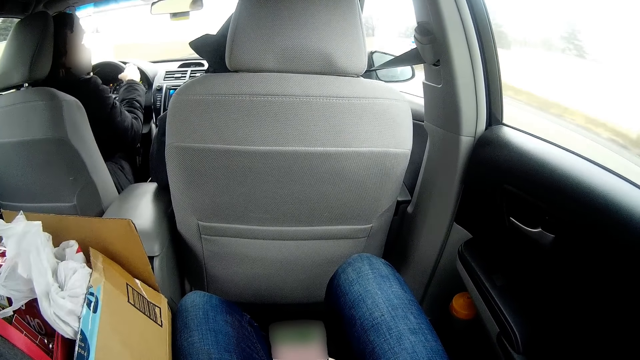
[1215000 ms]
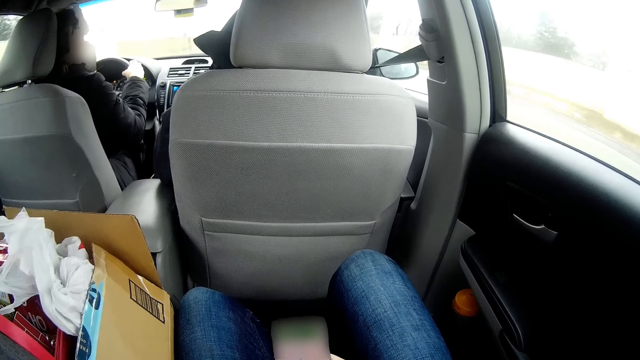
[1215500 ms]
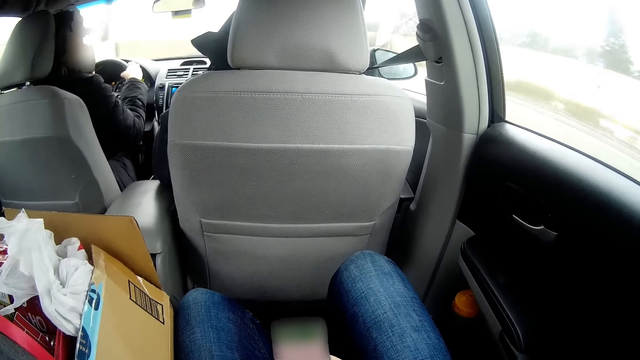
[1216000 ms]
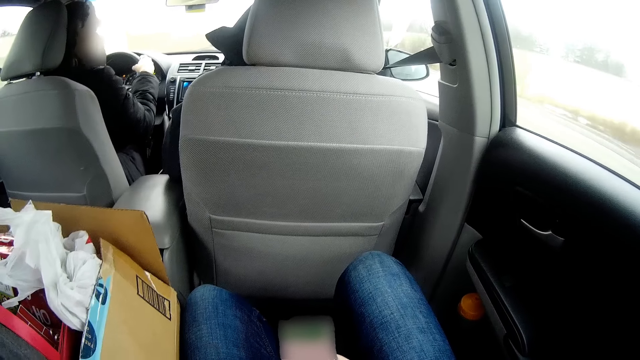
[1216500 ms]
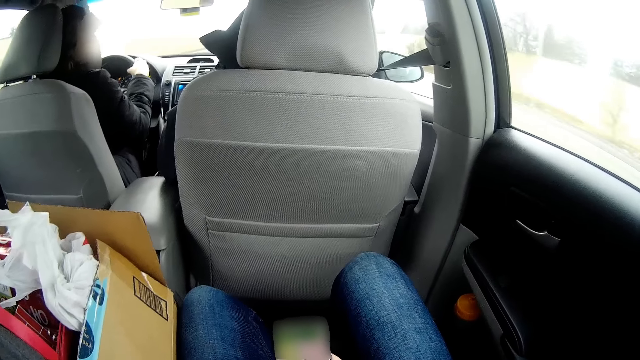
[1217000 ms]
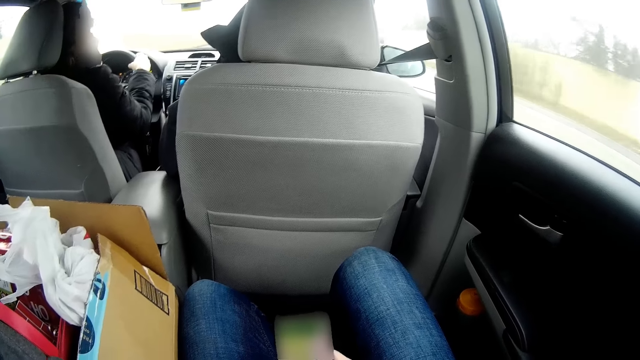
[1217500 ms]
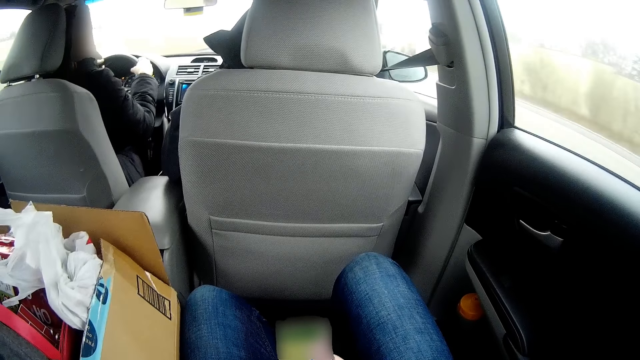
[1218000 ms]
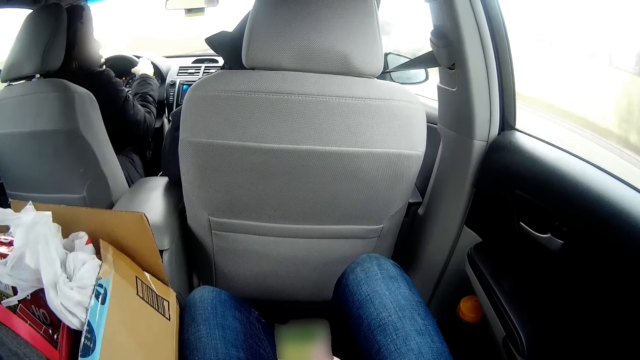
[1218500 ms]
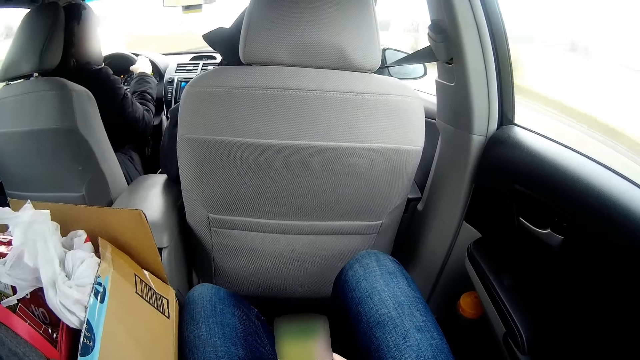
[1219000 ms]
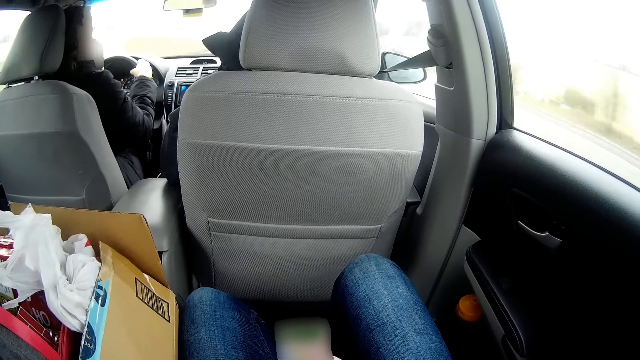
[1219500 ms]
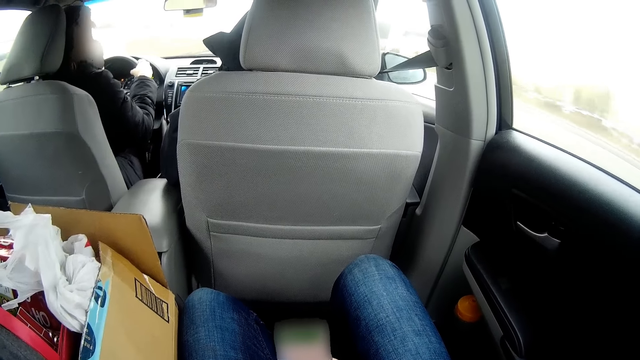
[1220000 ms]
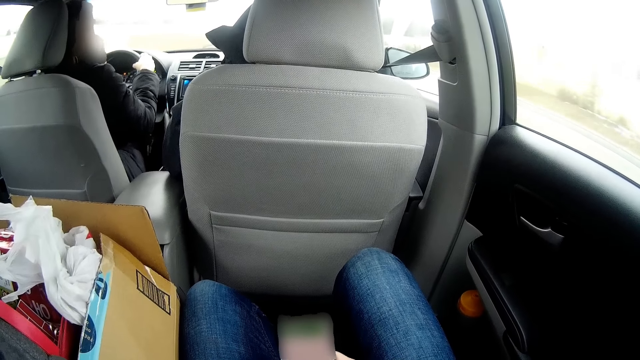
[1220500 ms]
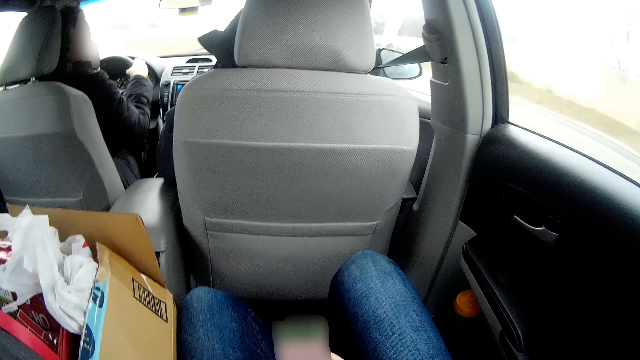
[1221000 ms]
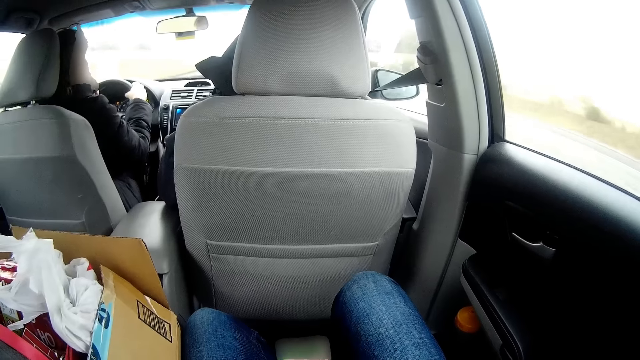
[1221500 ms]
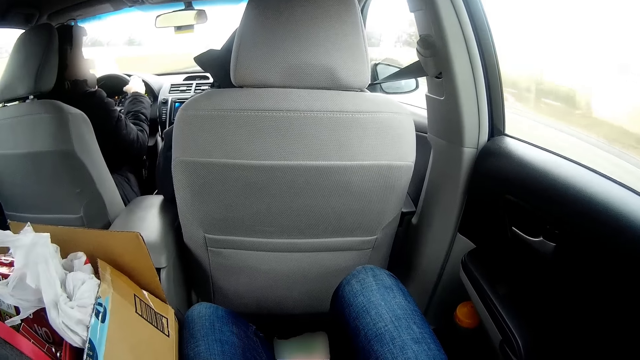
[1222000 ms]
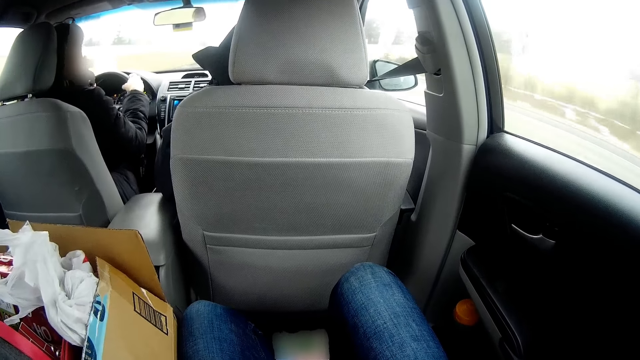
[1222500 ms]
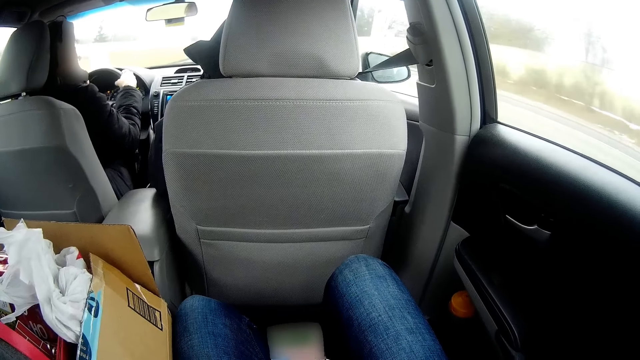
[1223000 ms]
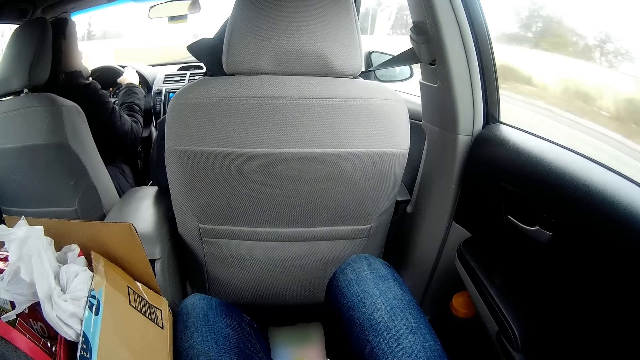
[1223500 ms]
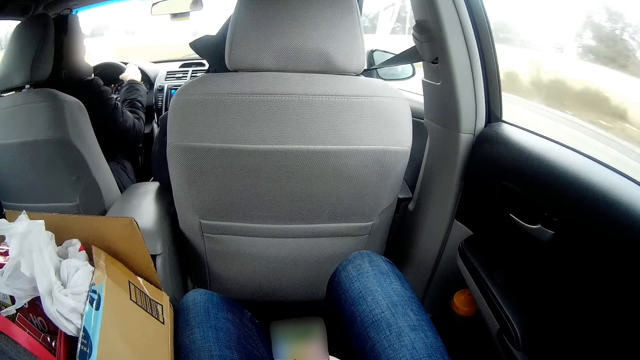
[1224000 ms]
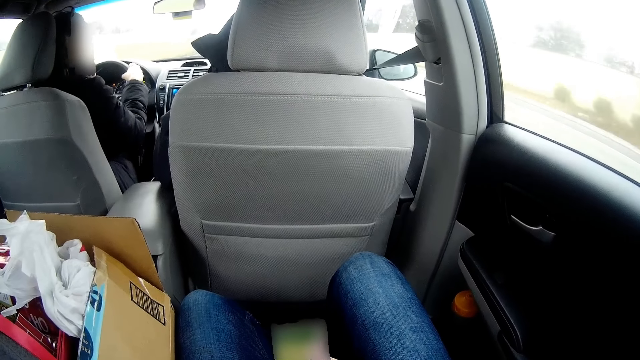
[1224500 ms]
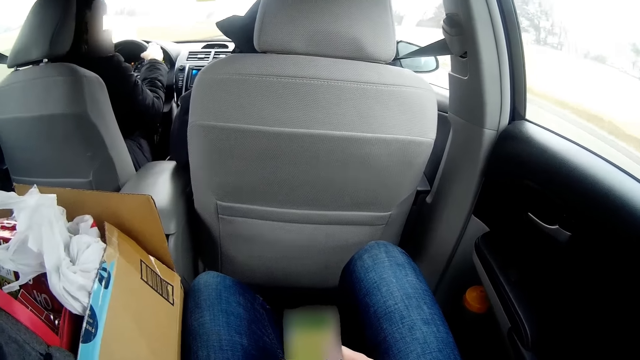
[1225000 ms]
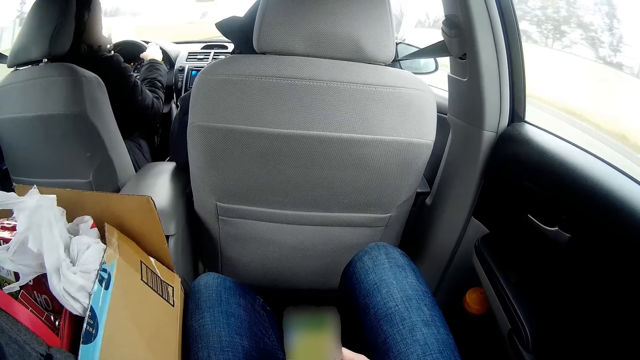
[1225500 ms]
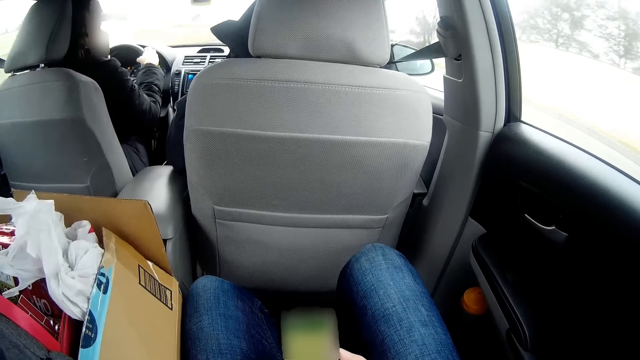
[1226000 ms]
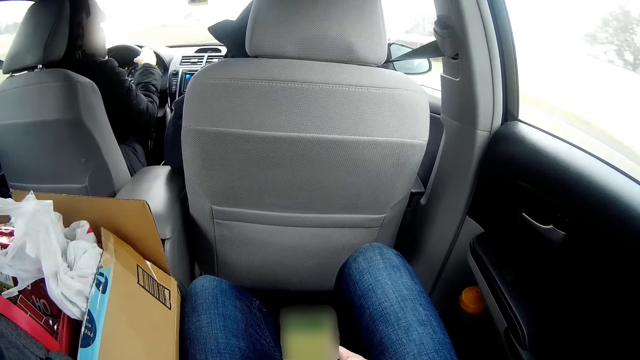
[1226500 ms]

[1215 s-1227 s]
A man drives the vehicle.

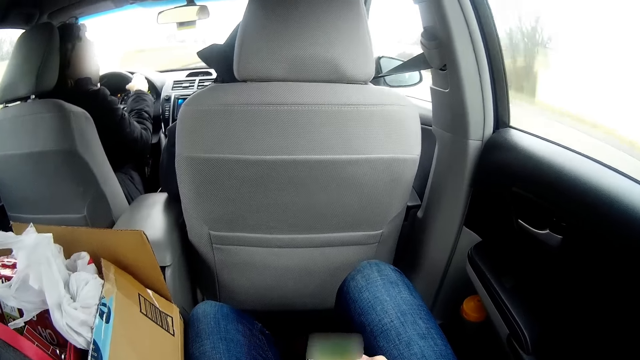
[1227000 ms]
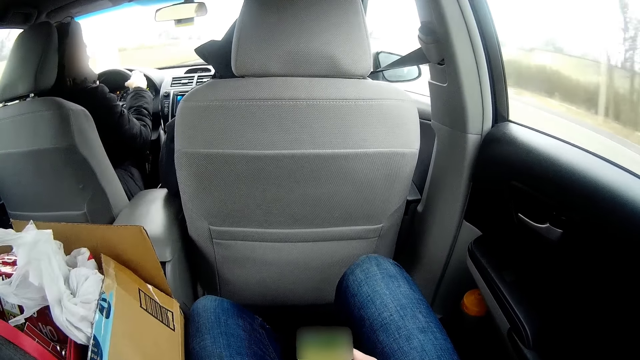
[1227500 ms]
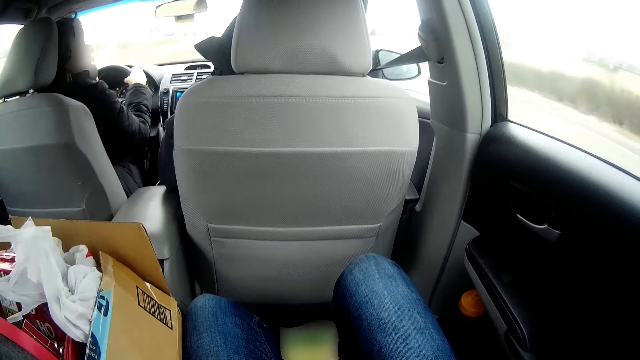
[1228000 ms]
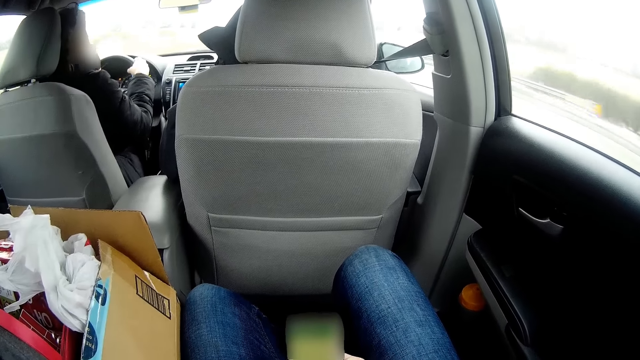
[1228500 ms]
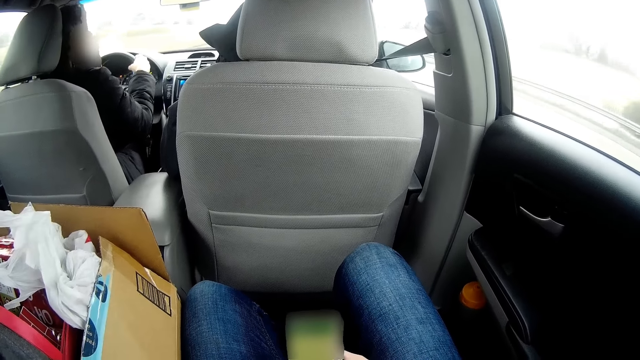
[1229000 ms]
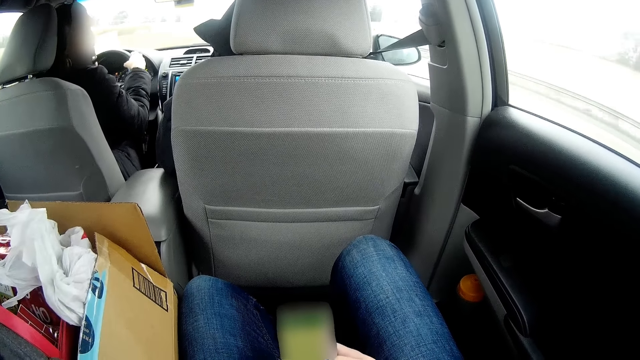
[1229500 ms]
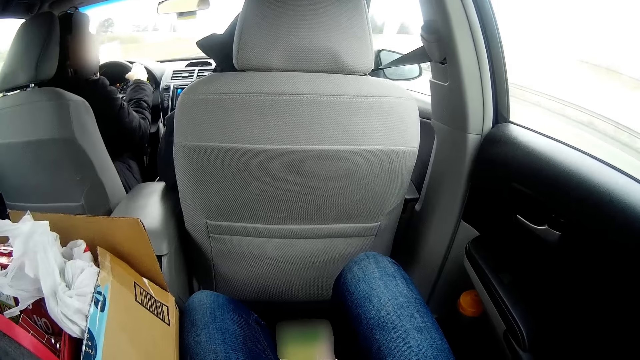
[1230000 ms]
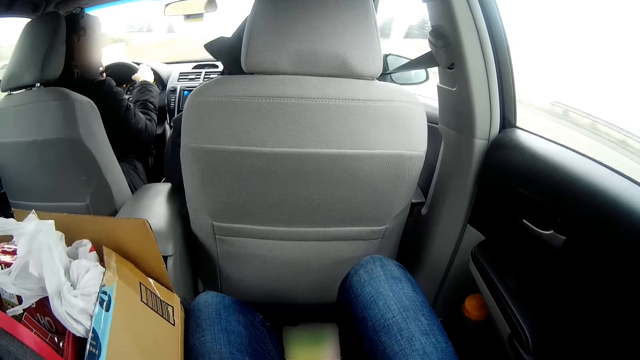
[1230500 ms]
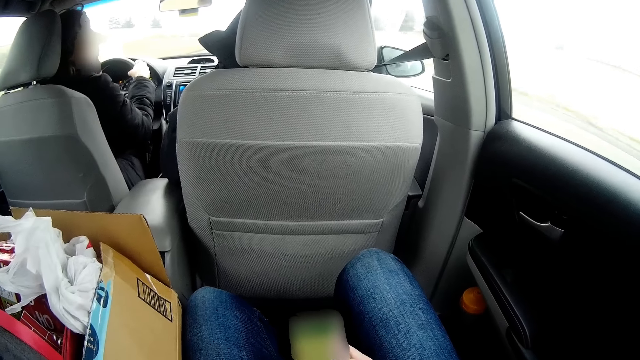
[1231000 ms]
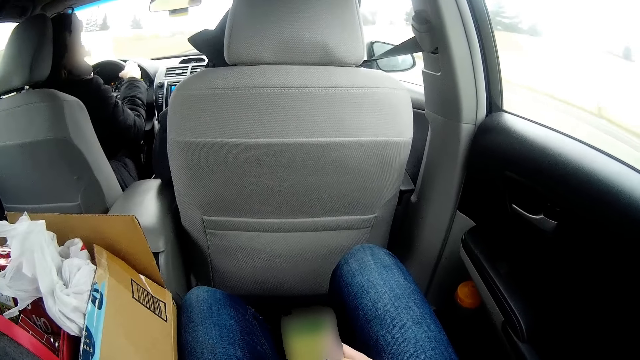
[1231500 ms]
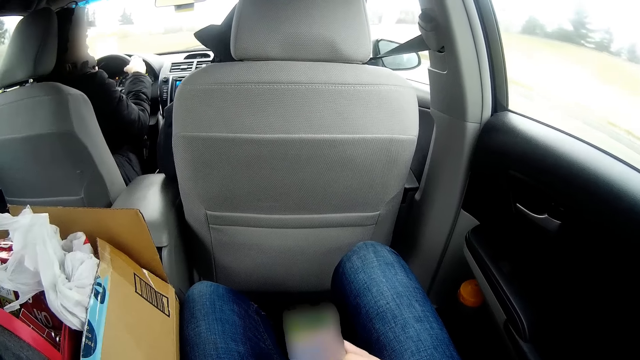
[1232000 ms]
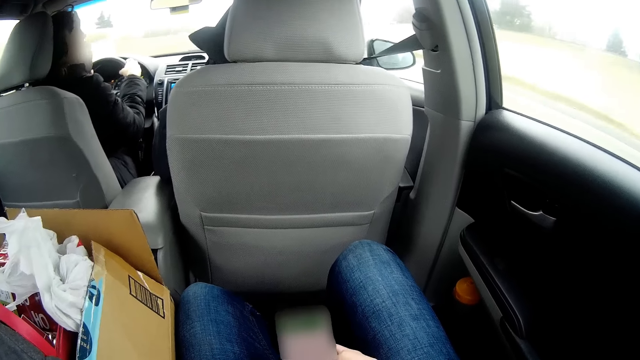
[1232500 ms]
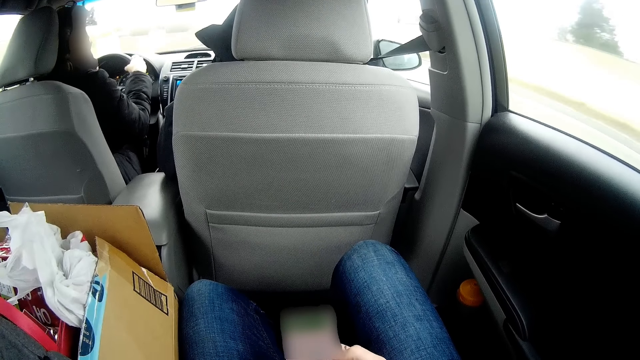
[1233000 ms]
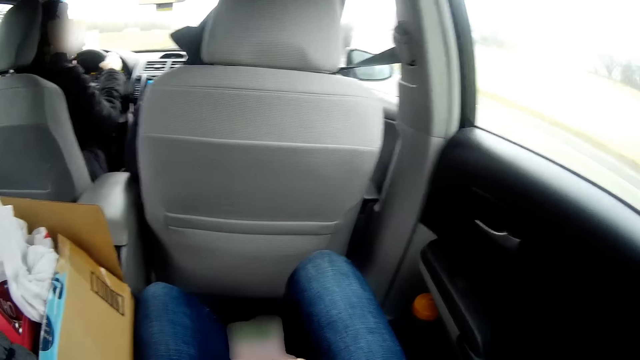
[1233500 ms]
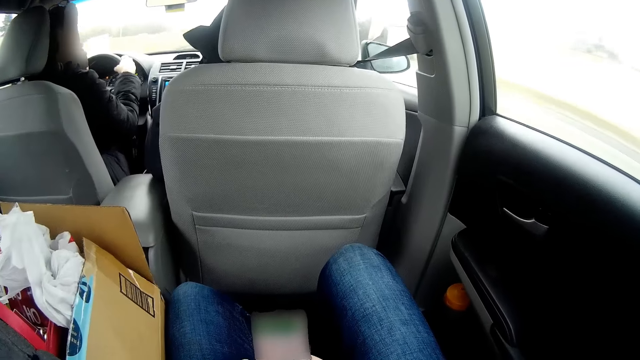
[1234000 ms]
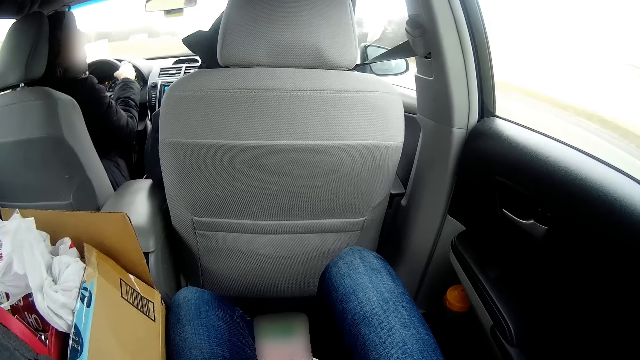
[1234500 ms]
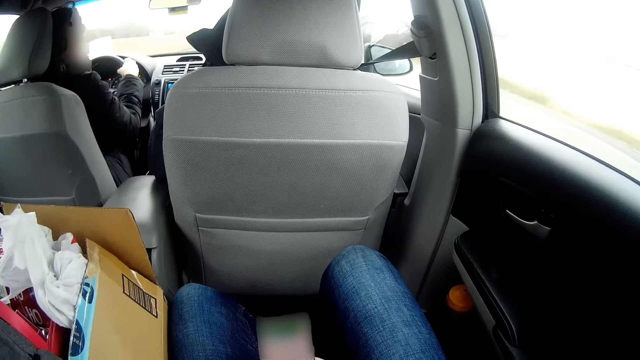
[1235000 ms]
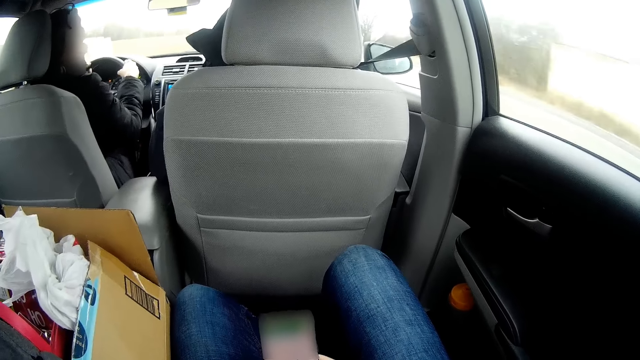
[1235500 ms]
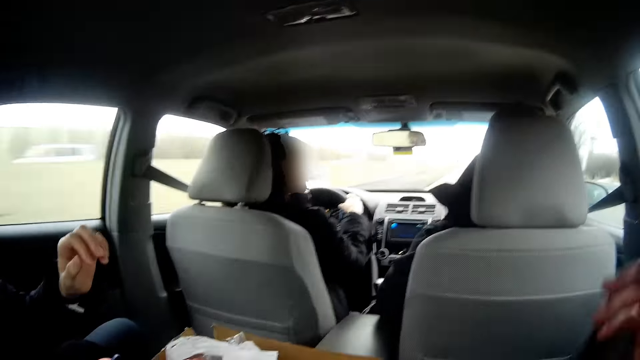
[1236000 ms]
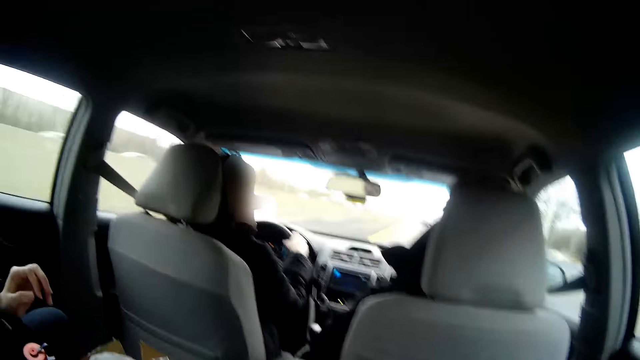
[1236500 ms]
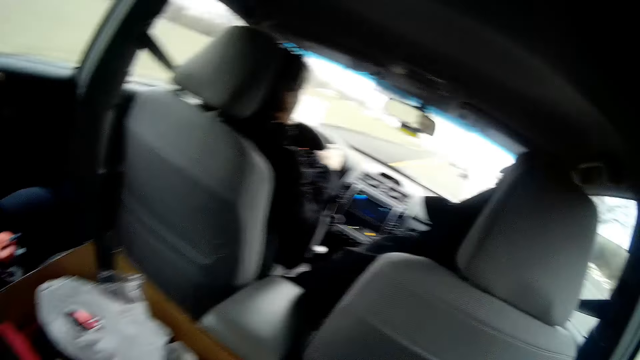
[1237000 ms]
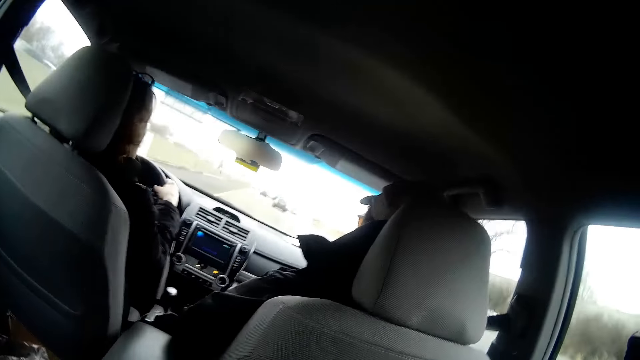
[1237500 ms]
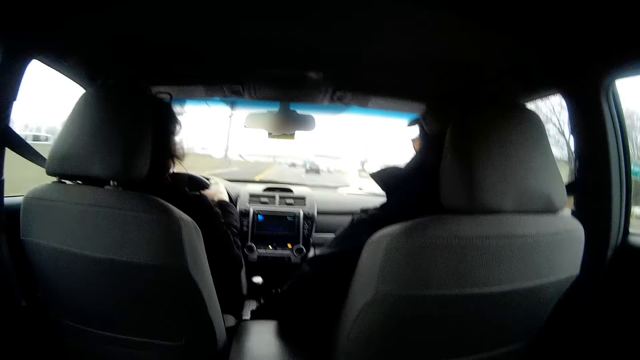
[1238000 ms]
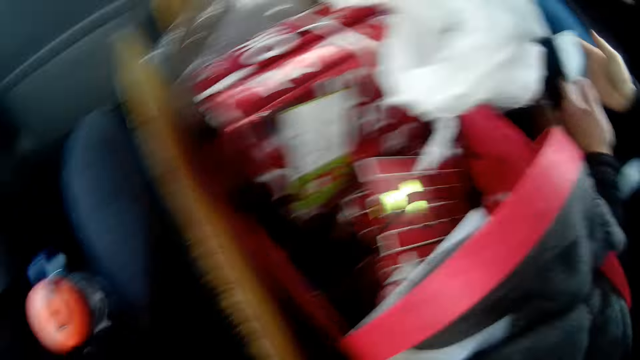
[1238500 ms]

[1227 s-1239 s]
The camera wearer operates a phone. A man drives the vehicle and raises a hand. The camera wearer turns around.
